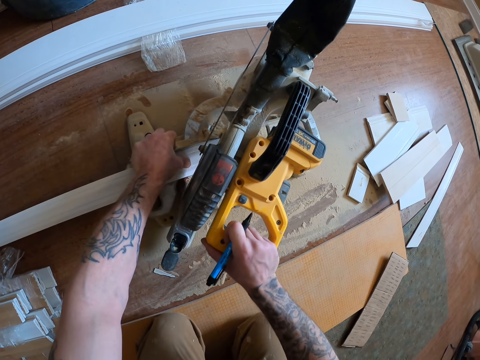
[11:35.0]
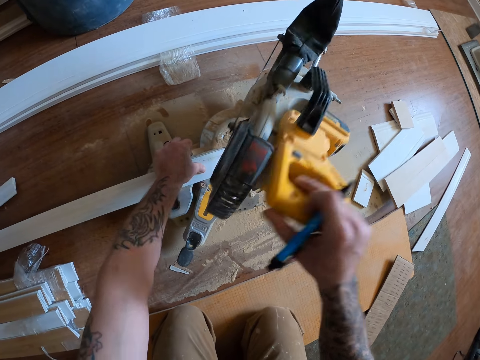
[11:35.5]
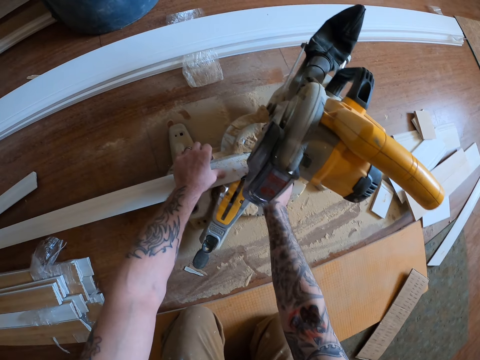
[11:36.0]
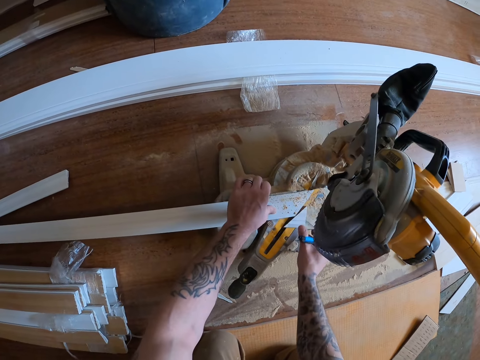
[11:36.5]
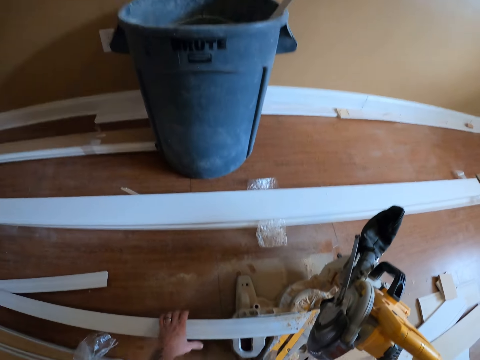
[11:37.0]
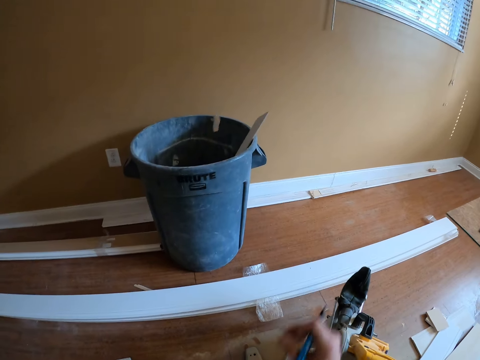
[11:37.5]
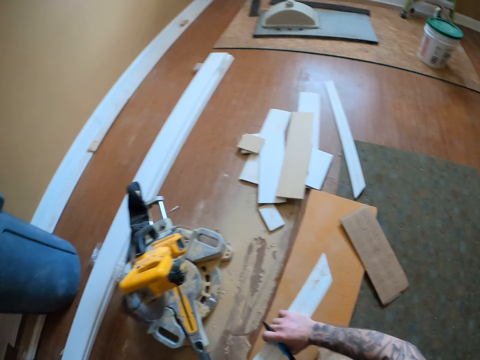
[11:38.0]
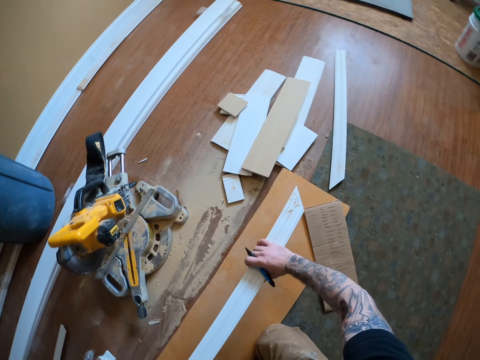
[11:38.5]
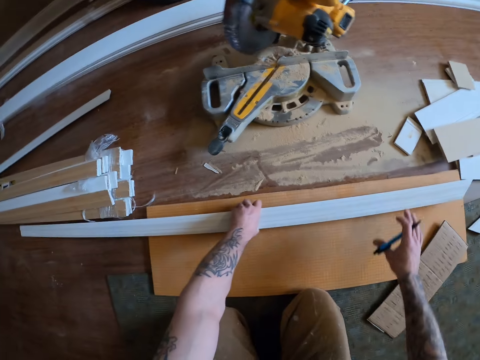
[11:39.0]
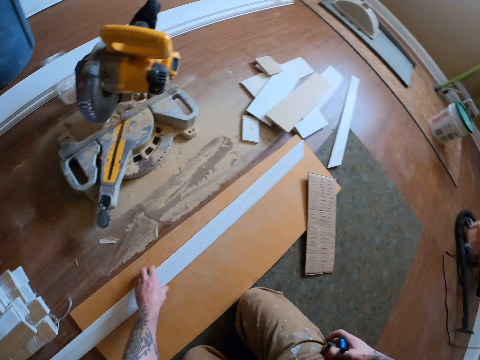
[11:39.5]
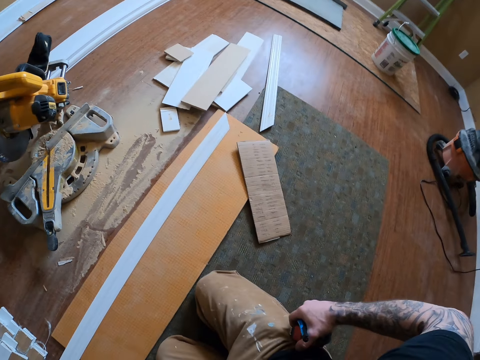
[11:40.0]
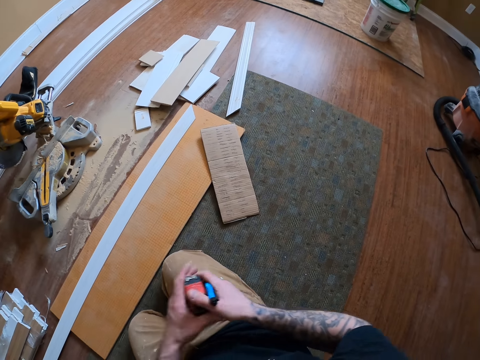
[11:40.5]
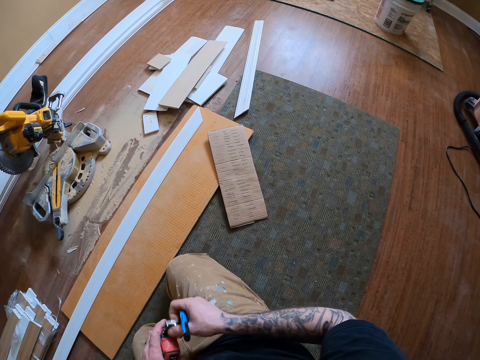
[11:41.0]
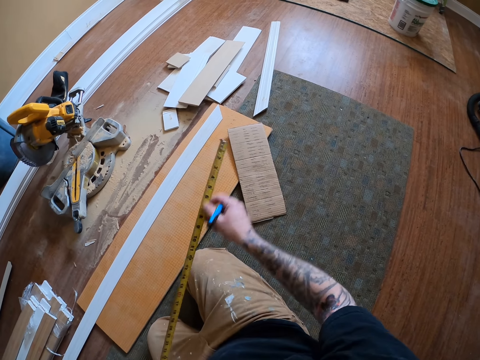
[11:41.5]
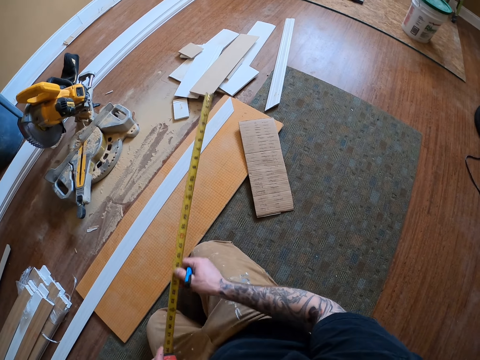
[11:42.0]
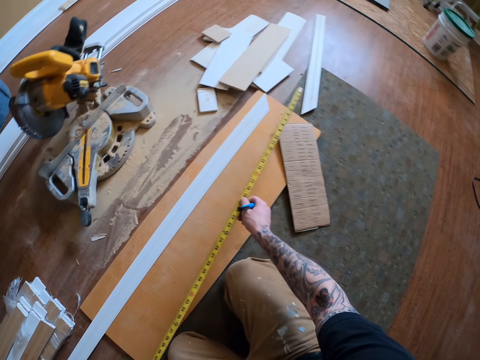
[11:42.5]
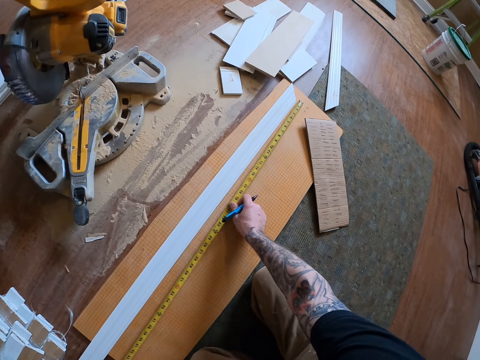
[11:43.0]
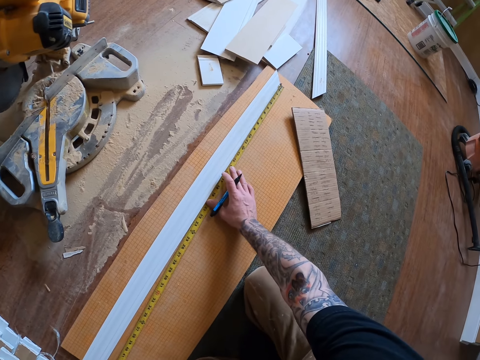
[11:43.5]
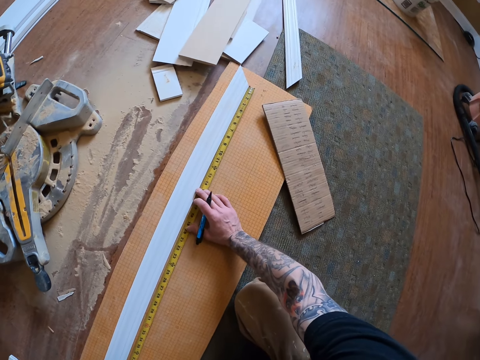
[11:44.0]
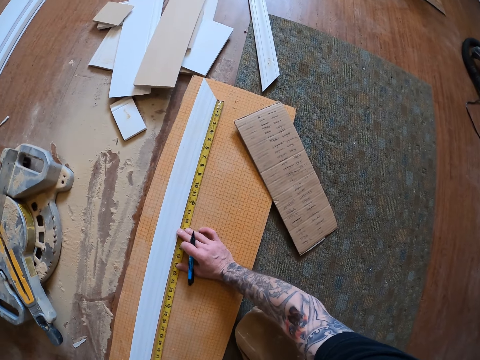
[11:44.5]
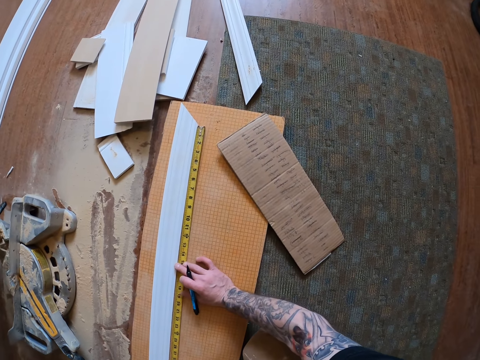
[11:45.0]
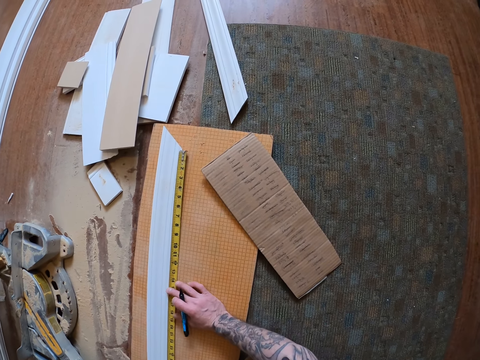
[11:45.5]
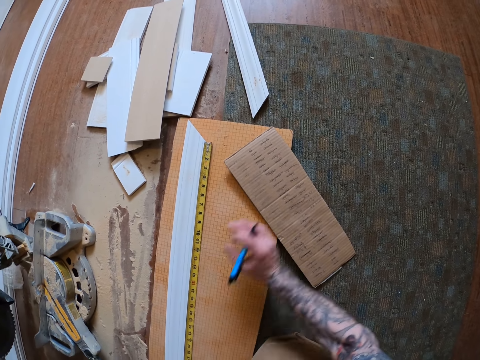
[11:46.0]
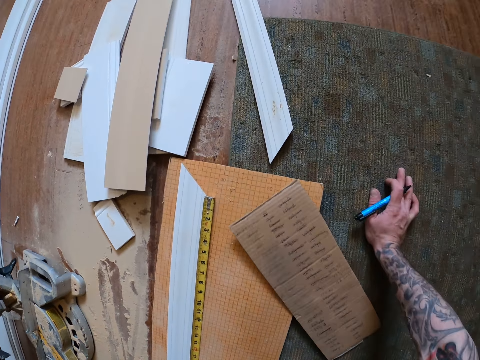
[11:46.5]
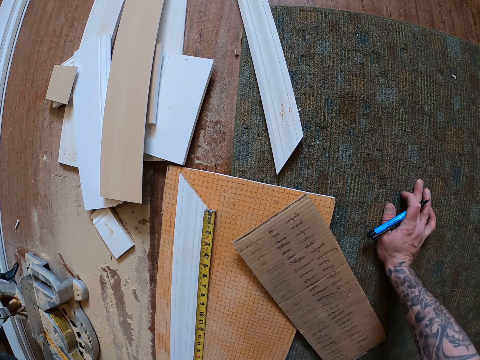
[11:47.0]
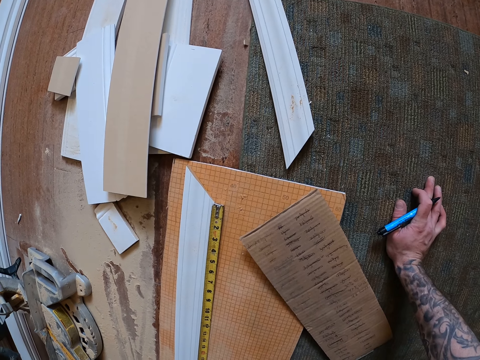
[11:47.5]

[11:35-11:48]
The camera wearer adjusts the wood cutter machine. He picks up a piece of wood from the base of the circular saw. He throws the piece of wood in the trash bin. He moves the wooden plank from the base of the circular saw to the ground. He takes out the tape rule or measure from his pocket. He pulls the tape measure. He measures the wooden plank with the tape rule. He looks at the measurements on the carton board.

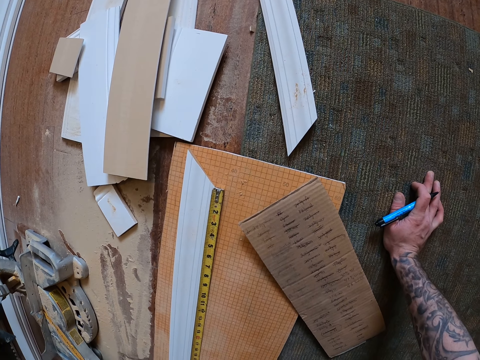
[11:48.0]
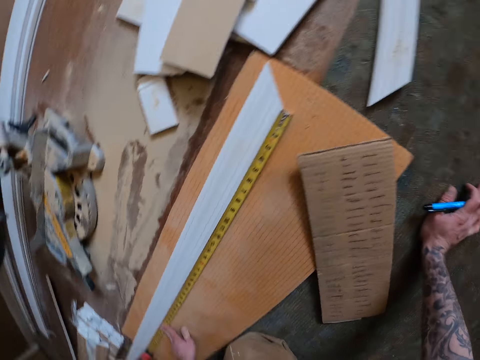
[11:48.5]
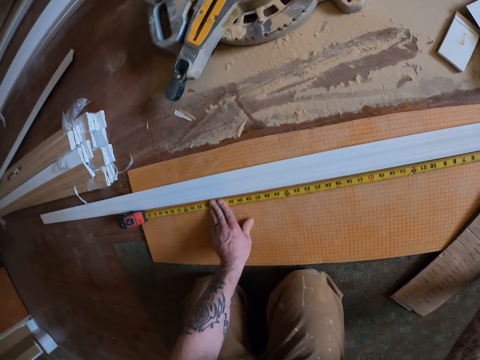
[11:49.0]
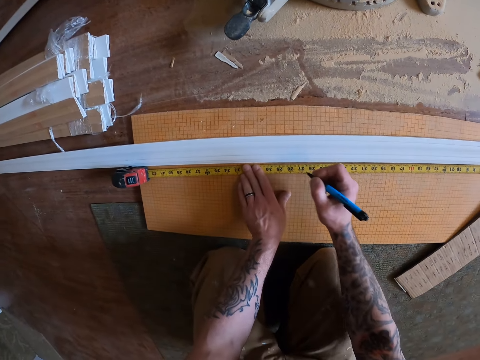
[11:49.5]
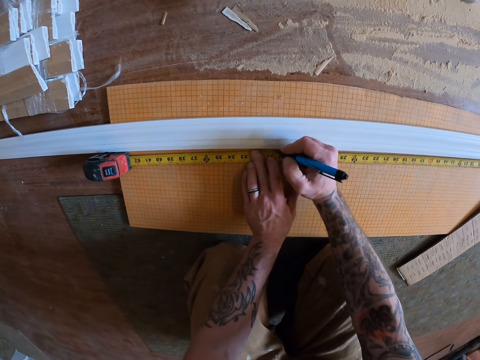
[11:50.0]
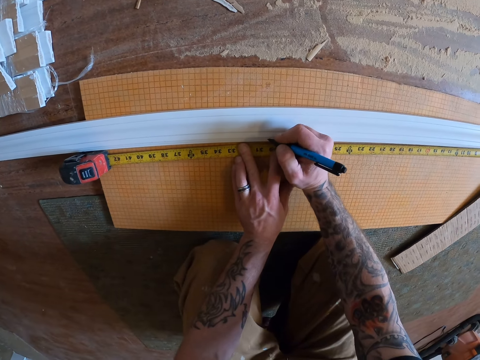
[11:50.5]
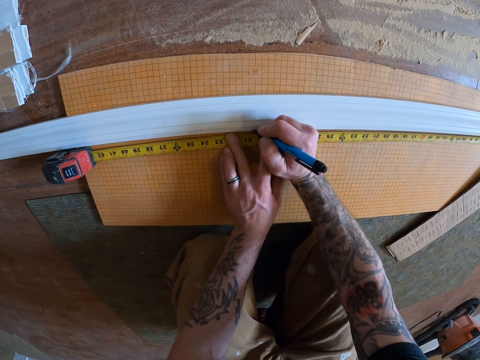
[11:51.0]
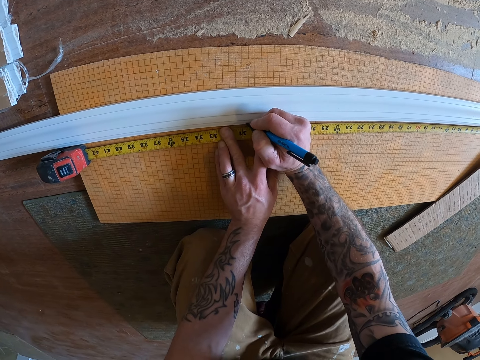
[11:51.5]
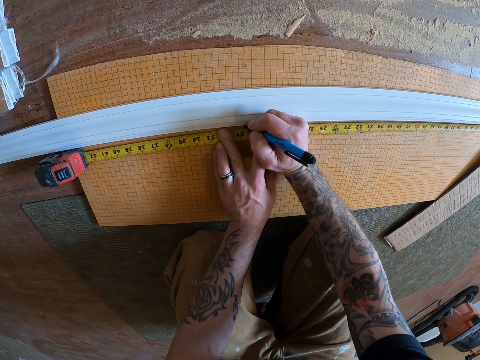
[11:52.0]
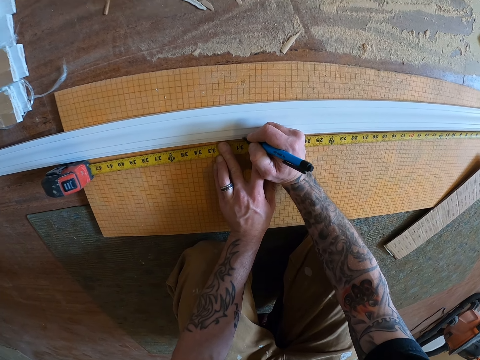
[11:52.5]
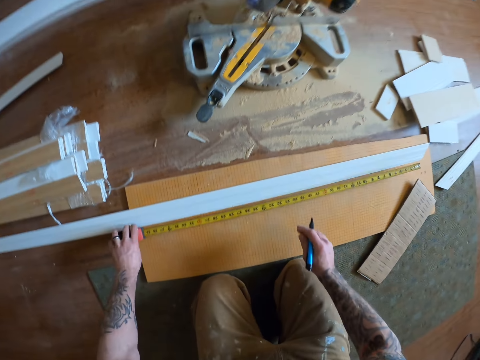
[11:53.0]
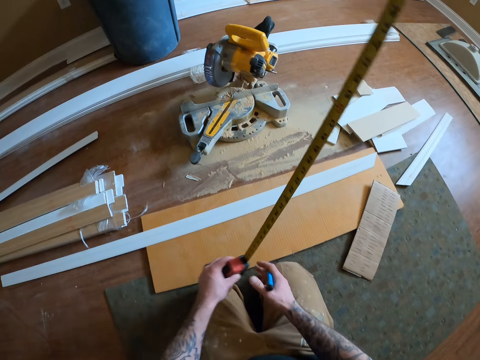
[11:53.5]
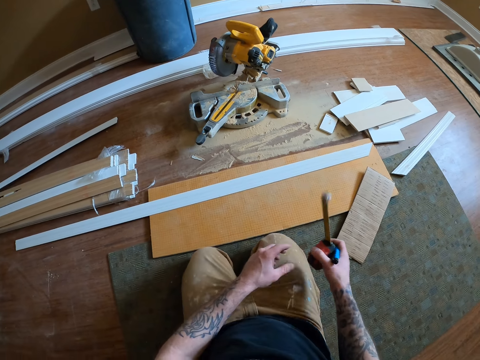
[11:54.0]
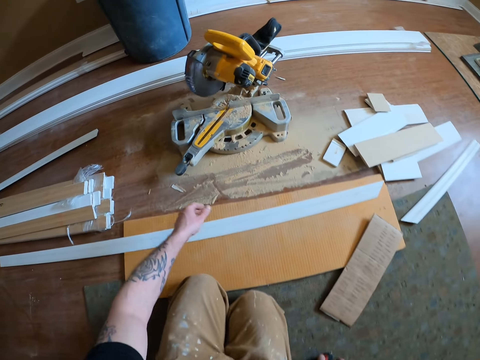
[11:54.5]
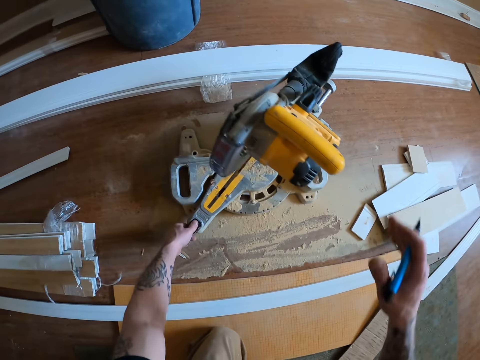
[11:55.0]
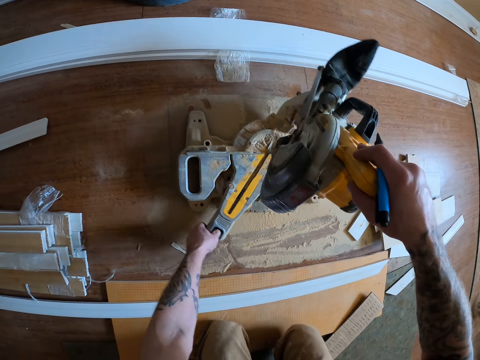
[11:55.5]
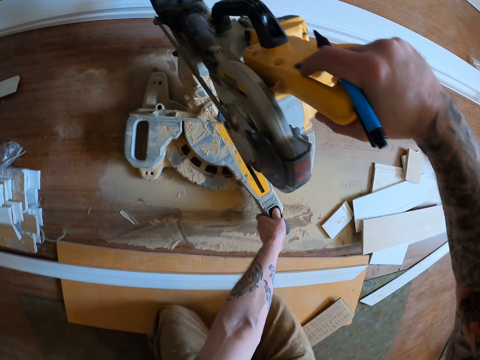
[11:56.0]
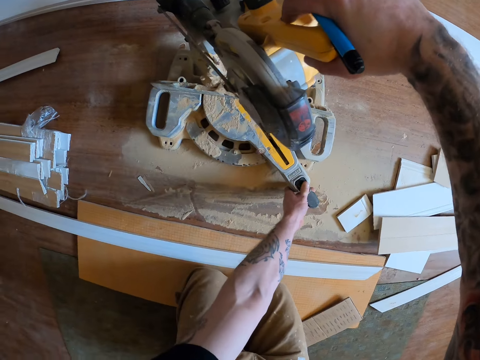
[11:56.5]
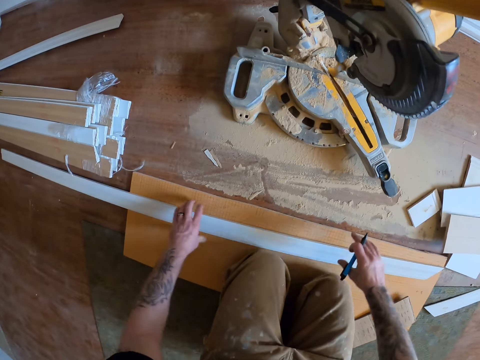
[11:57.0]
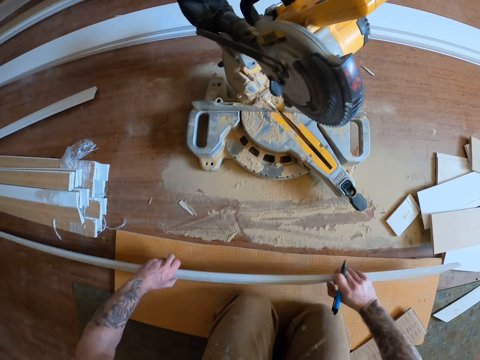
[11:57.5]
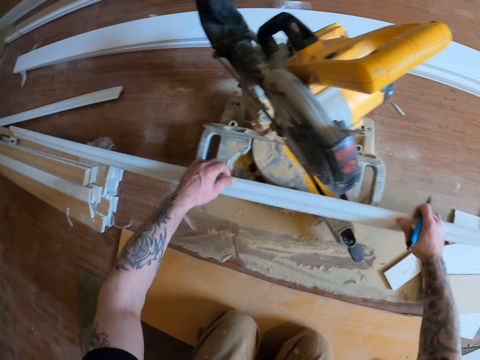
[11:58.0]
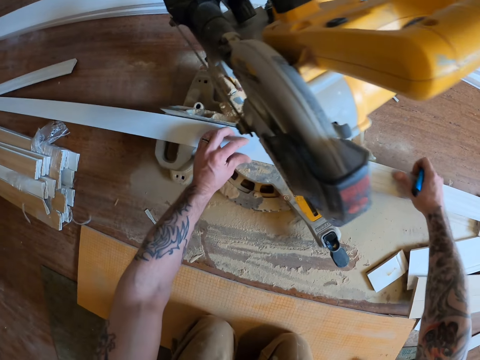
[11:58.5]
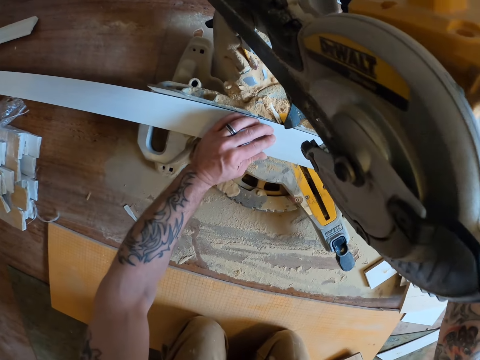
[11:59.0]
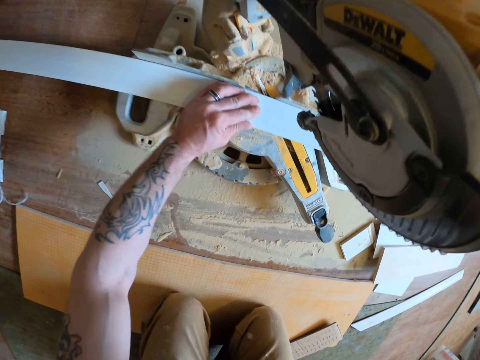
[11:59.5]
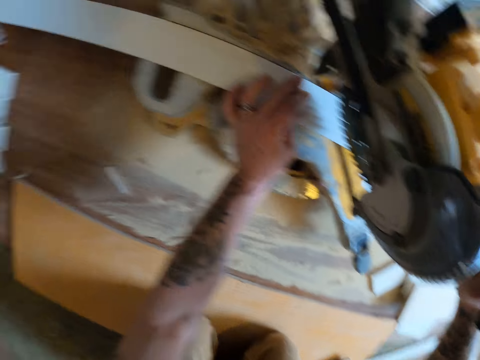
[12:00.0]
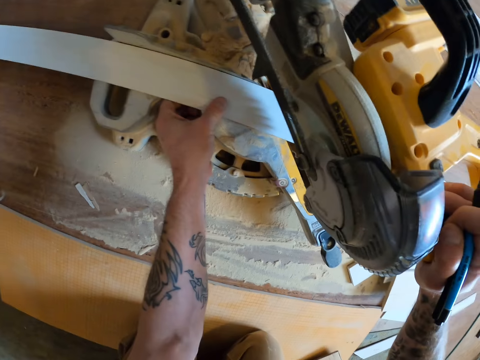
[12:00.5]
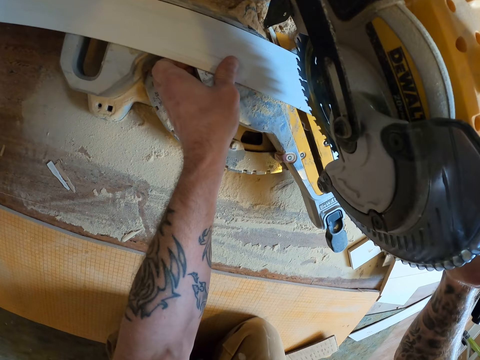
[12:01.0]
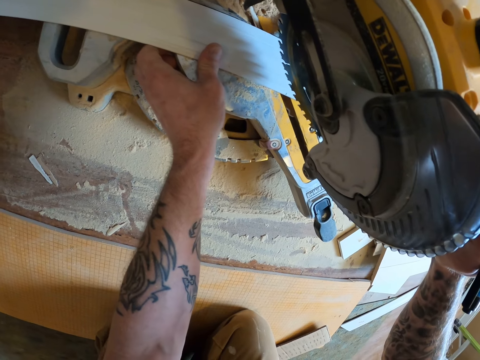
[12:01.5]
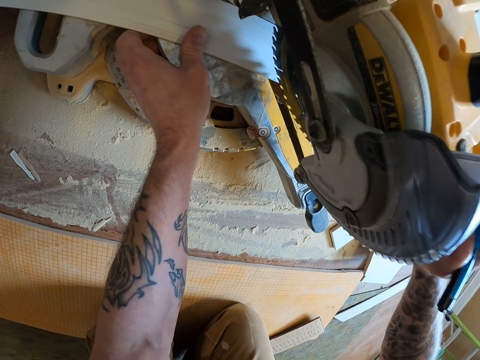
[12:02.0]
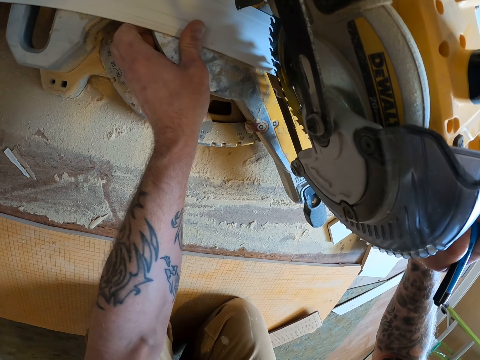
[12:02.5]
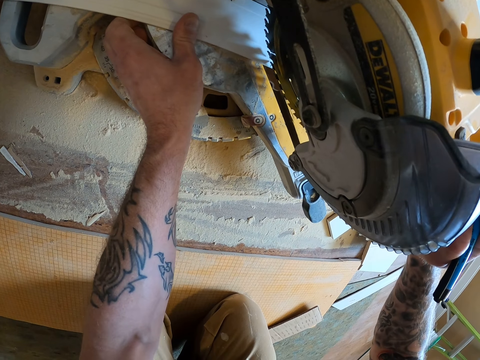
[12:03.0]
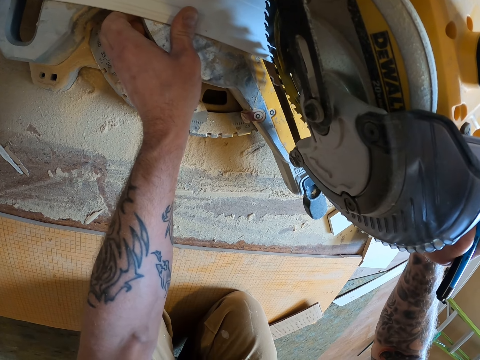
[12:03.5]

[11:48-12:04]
The camera wearer marks a point on the wooden plank using the pen. They return the tape measure or rule. They pick up the tape rule from the ground. They drop the tape rule on the ground. They adjust the neck position on the circular saw or wood cutter machine. They turn the wood cutter machine. They place the wooden plank on the cutting base of the circular saw. They adjust the wood cutter machine. They cut the wooden plank with the circular saw.
